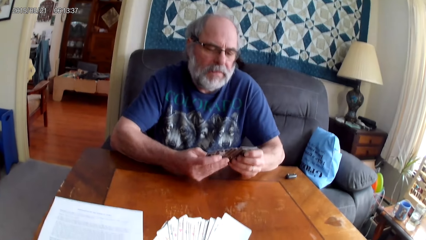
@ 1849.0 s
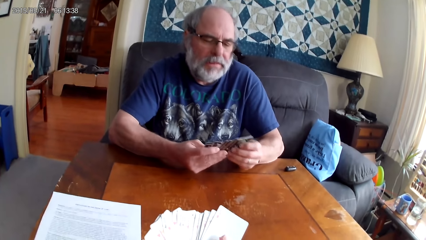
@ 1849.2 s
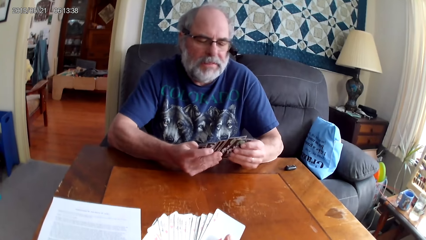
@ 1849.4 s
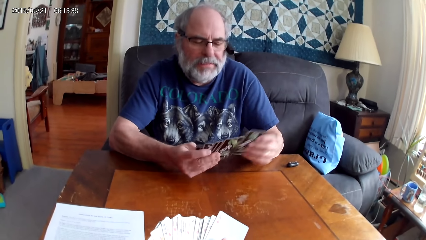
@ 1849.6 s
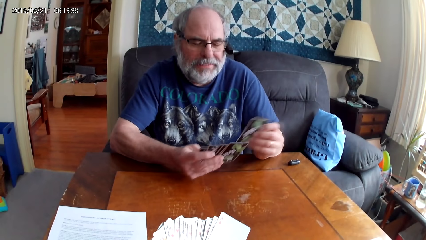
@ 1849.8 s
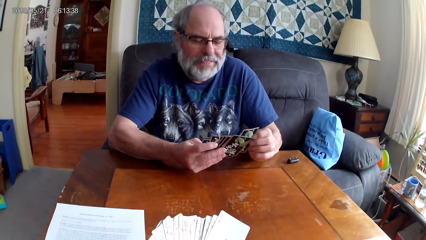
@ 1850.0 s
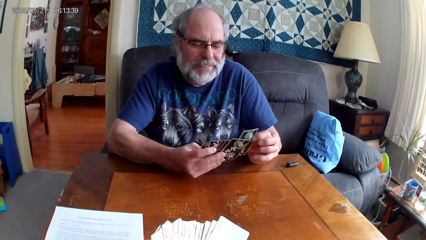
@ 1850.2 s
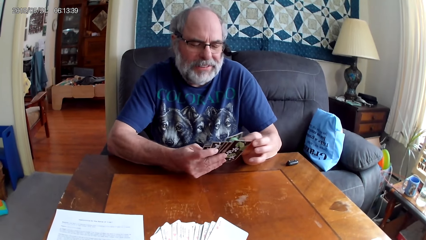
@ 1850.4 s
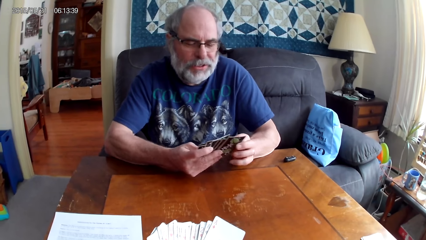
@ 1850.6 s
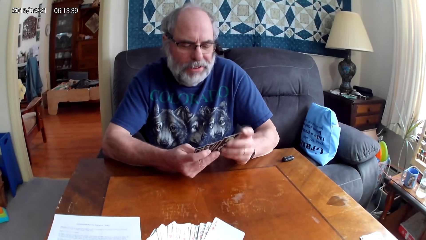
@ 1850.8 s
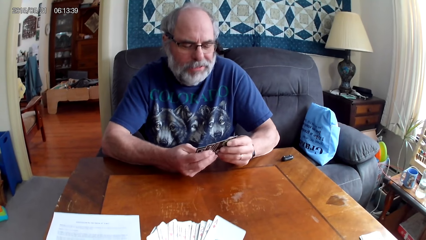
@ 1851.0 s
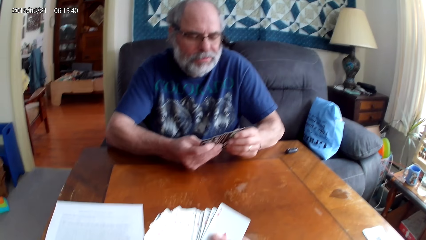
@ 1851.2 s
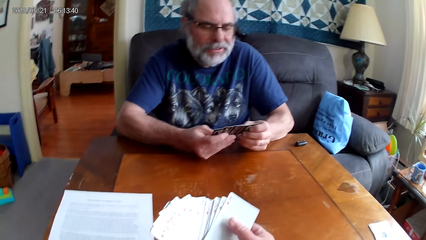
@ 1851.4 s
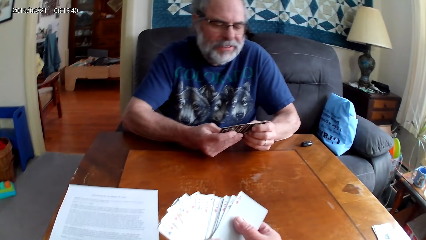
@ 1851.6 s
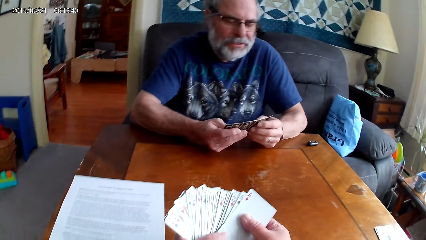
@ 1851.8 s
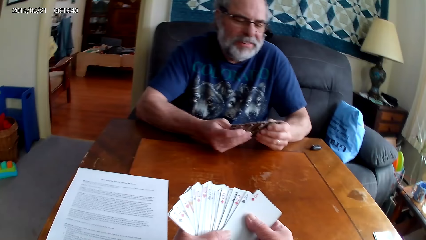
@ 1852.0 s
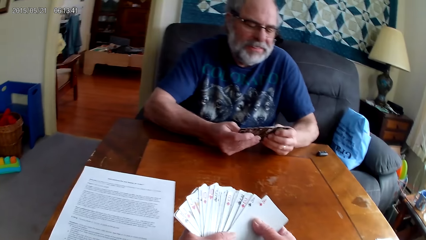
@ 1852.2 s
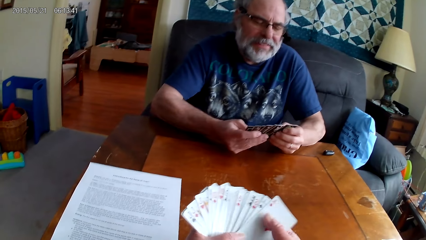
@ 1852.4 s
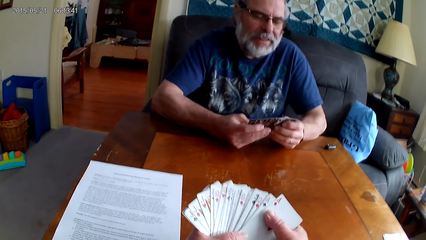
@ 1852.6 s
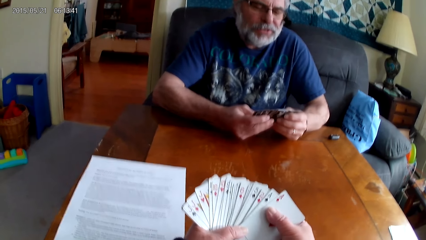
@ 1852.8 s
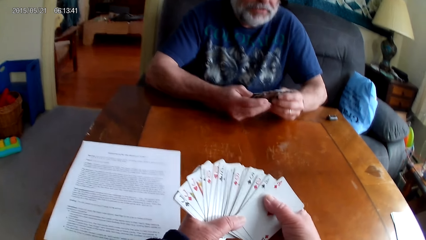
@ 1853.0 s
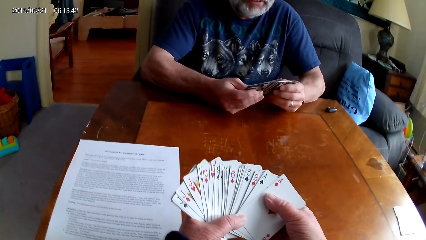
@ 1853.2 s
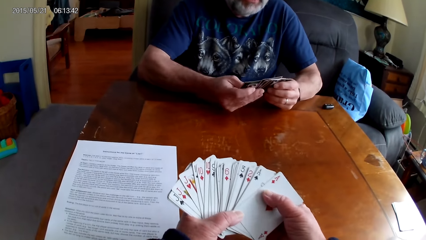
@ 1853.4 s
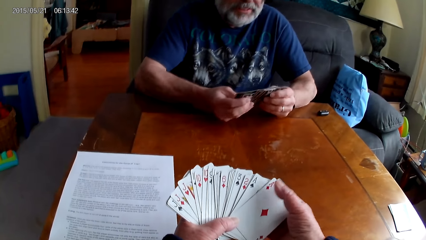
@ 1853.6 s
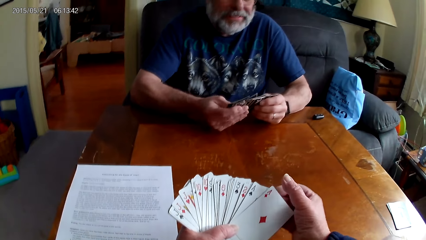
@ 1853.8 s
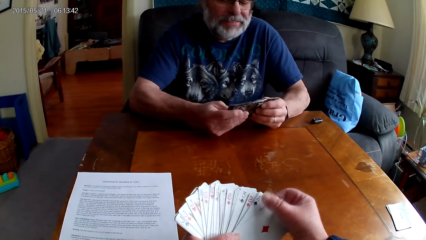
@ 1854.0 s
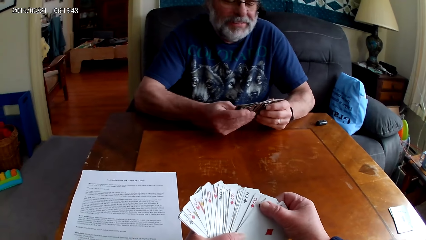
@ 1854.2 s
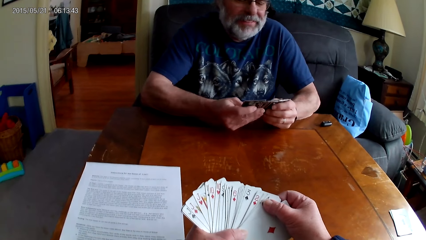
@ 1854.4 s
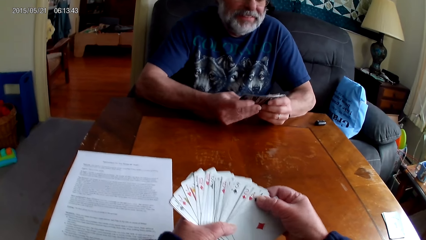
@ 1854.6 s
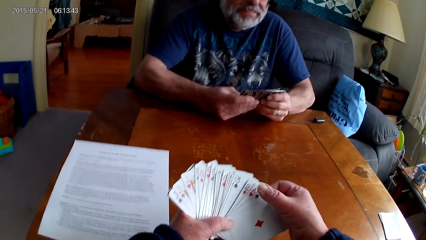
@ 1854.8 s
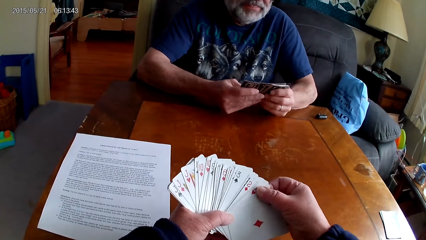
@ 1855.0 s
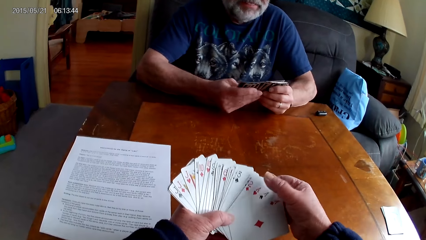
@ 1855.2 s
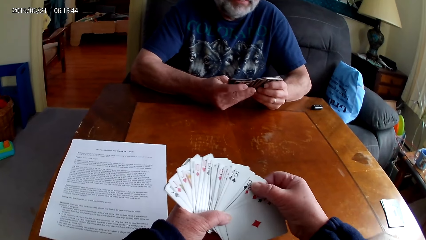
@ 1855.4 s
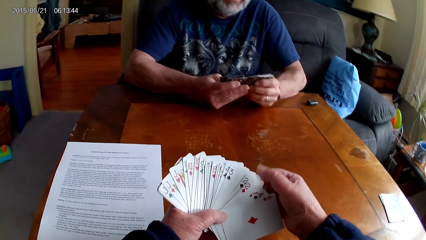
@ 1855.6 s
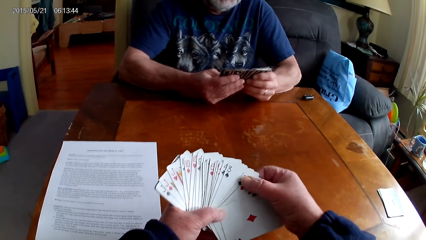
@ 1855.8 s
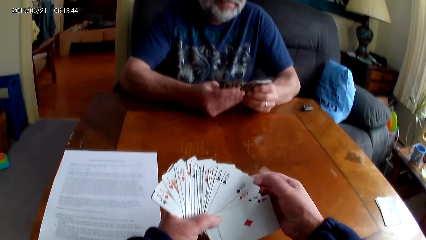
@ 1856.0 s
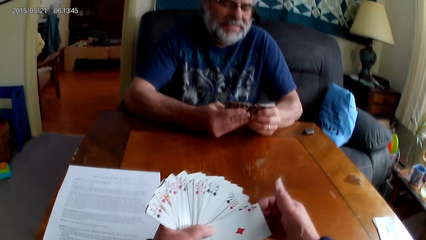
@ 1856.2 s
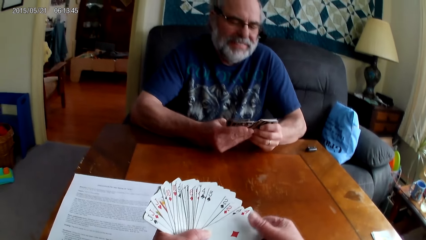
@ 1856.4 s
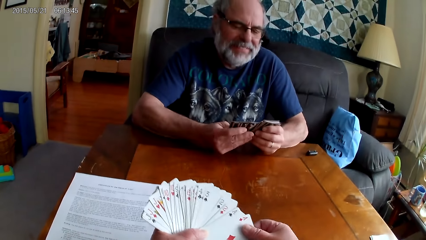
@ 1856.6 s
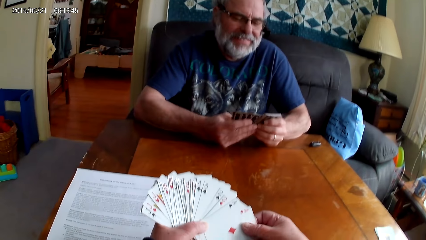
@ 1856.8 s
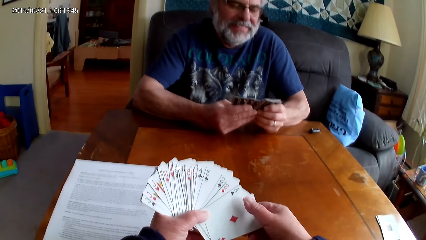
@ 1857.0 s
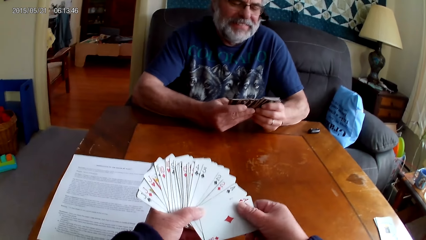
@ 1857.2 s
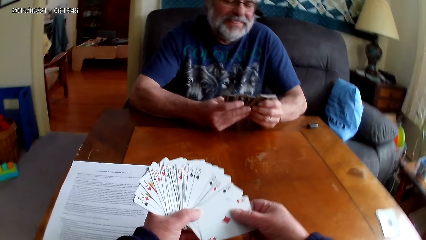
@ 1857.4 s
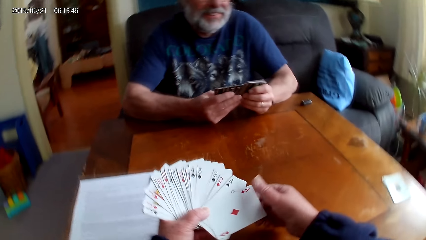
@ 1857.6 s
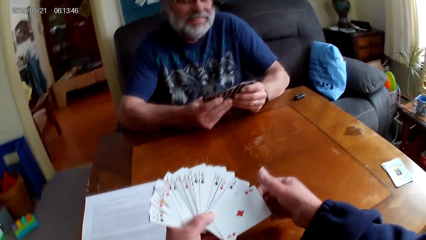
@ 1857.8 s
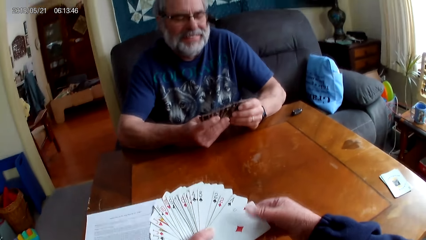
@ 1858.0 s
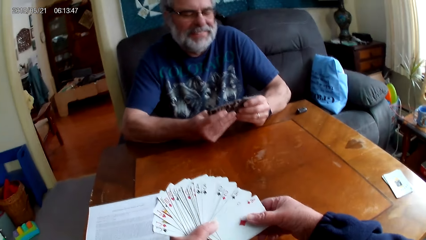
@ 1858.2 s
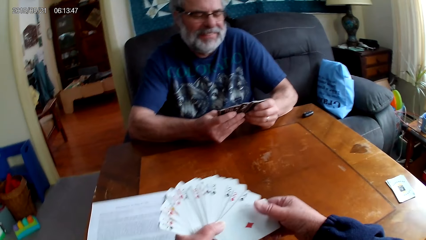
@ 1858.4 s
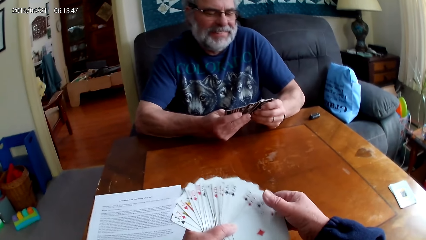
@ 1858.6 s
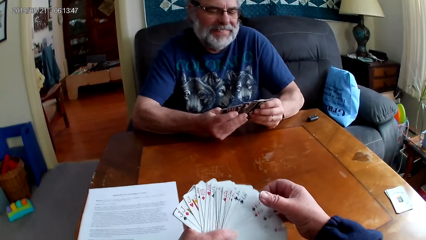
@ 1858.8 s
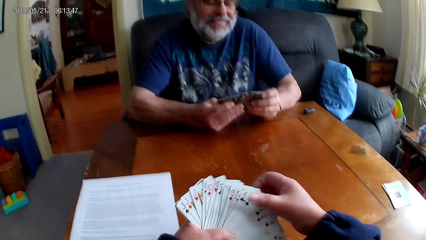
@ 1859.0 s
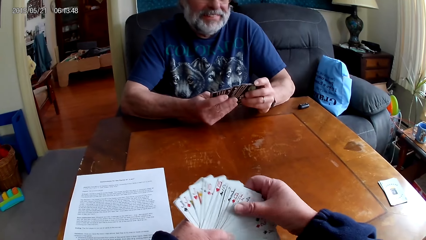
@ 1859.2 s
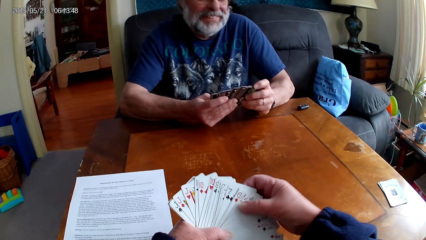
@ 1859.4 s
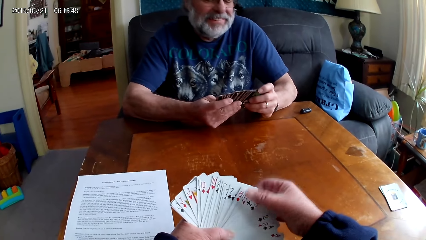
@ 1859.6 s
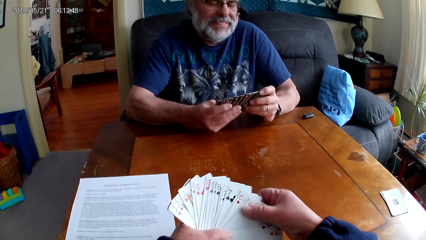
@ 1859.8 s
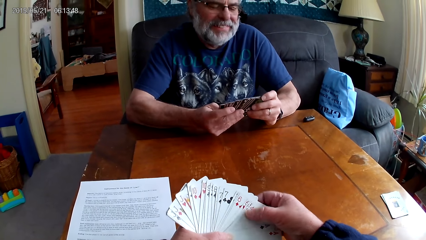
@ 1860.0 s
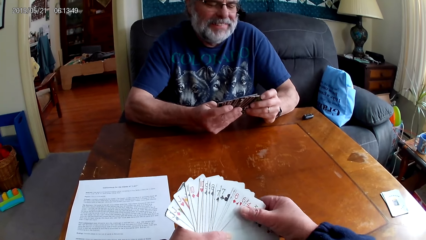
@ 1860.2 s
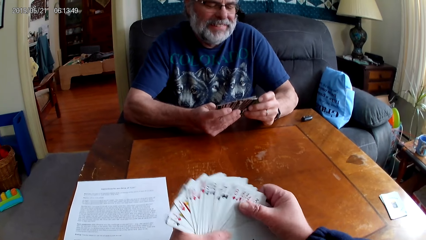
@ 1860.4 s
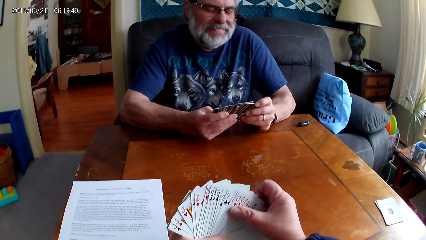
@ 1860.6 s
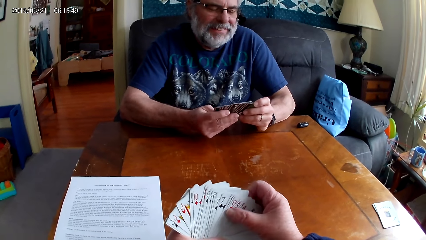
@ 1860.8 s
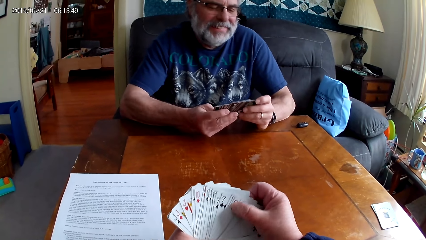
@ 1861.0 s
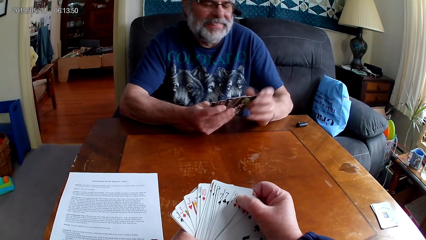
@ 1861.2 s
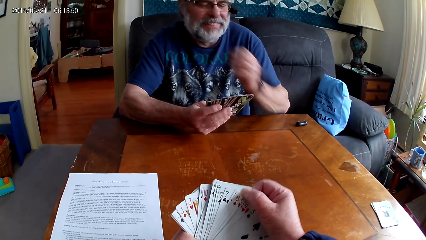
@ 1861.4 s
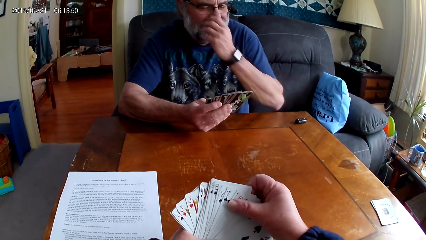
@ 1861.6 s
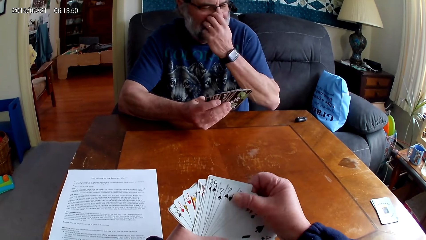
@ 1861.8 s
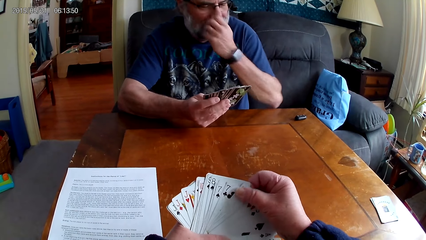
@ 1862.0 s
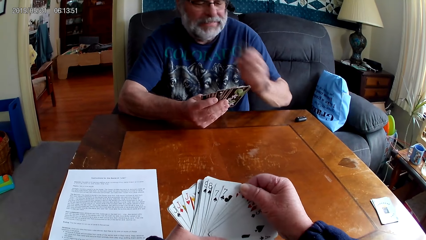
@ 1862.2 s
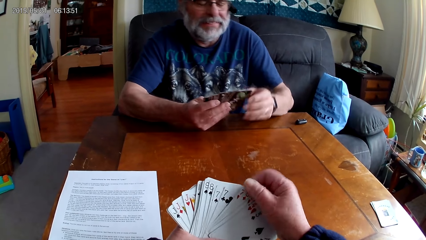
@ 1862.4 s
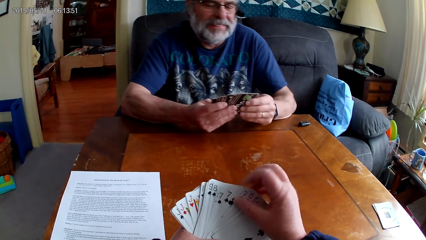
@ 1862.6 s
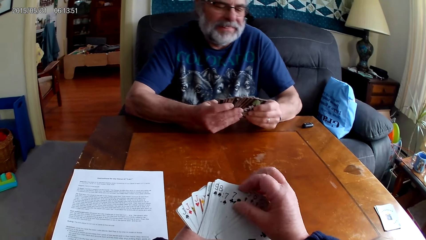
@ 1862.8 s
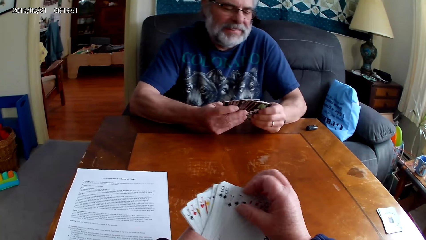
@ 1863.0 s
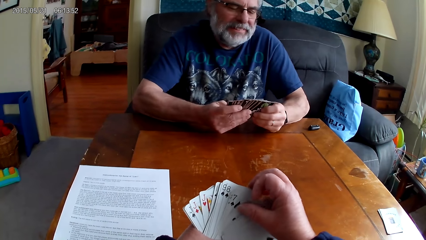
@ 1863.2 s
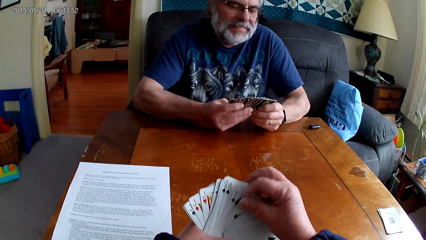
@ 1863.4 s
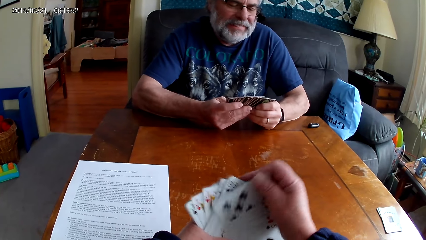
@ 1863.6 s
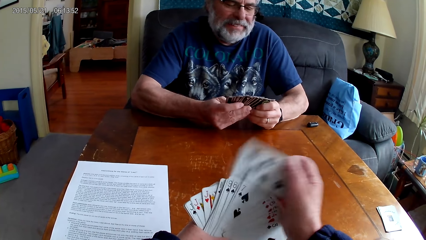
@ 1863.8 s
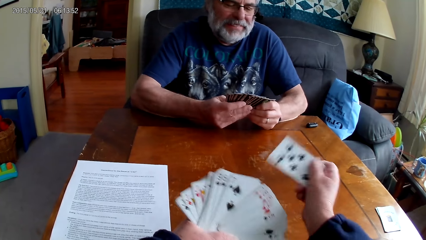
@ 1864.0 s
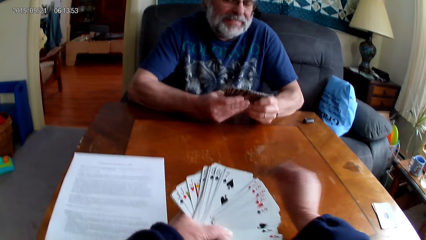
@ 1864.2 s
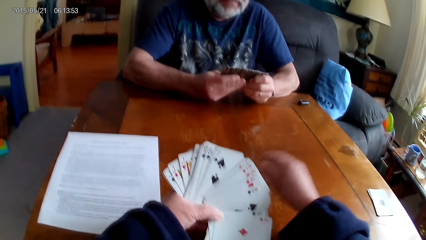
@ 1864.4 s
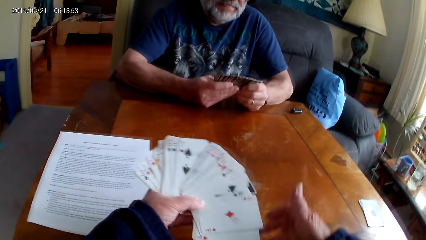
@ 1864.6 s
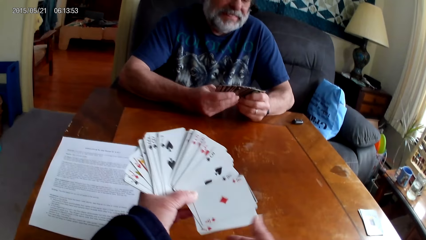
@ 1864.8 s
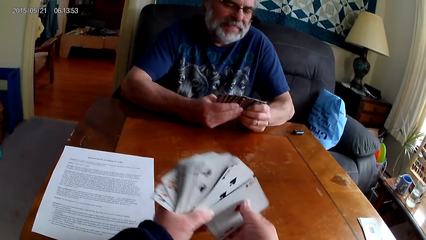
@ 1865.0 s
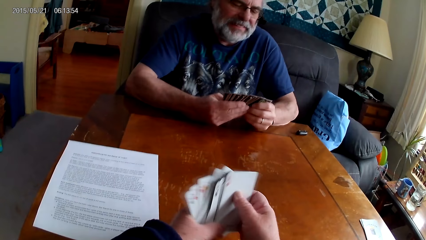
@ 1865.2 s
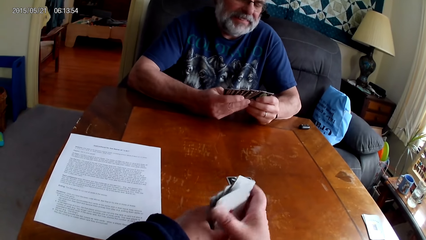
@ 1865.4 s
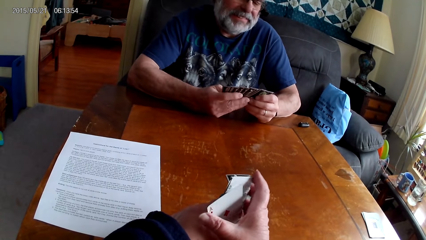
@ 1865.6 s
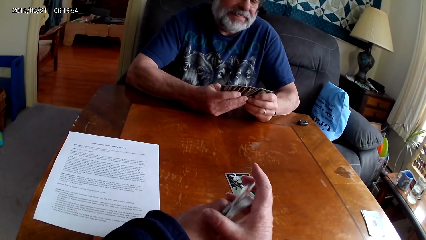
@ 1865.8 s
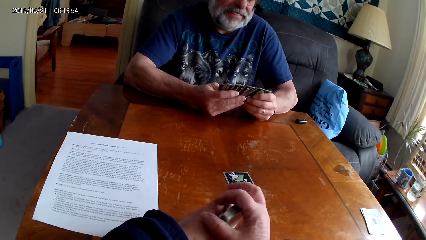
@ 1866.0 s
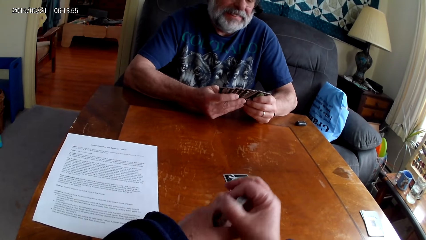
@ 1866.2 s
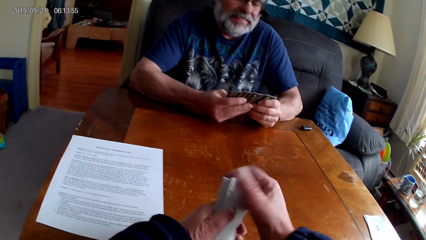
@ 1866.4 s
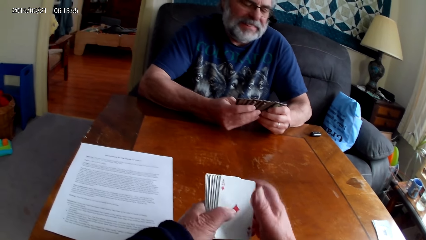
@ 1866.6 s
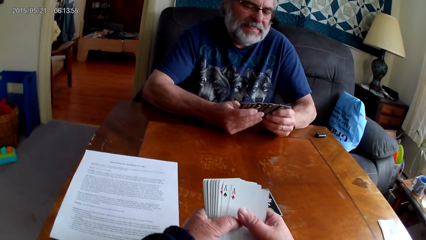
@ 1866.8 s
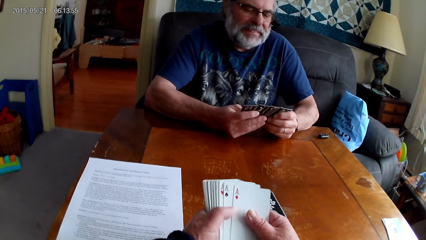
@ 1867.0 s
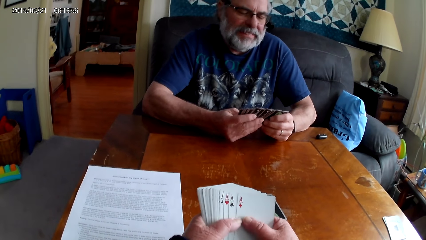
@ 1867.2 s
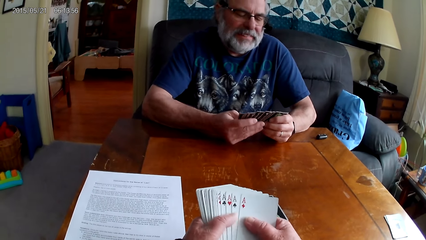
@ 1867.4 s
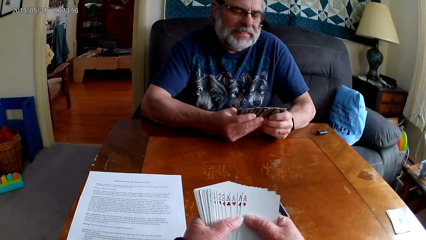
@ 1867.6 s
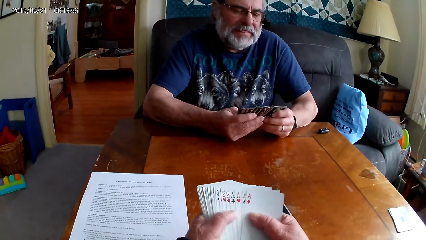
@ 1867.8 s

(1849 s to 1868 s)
A person arranges cards. The camera wearer arranges cards. The person itches his nose. The camera wearer puts a card on the table and arranges cards.
